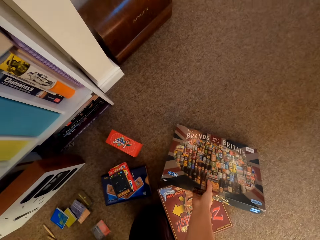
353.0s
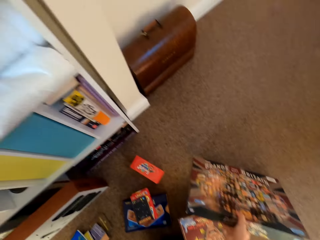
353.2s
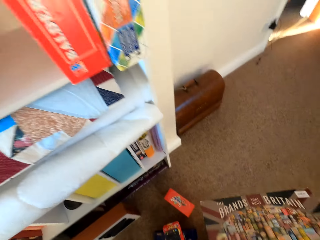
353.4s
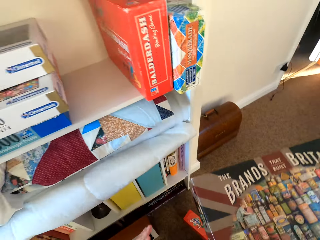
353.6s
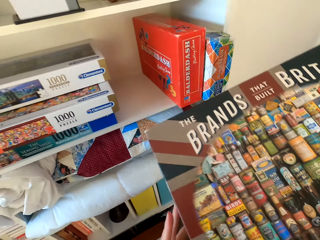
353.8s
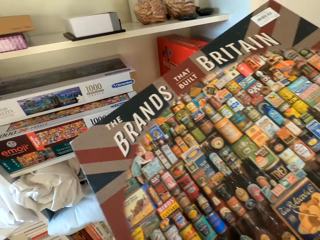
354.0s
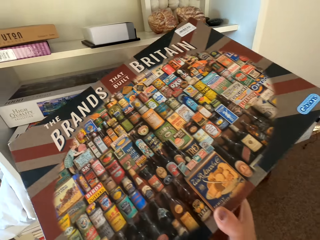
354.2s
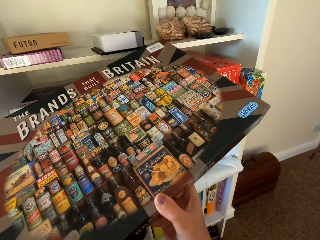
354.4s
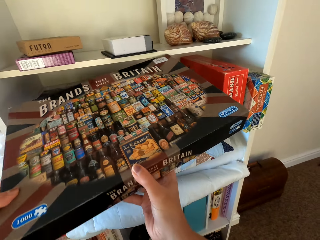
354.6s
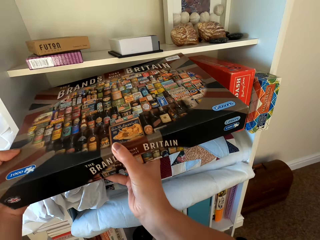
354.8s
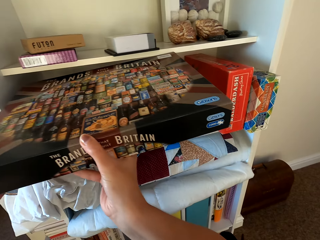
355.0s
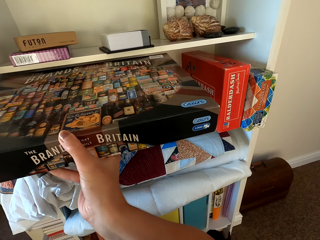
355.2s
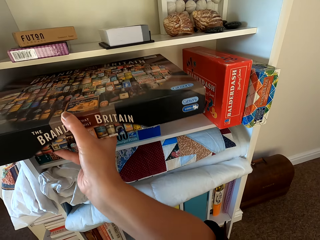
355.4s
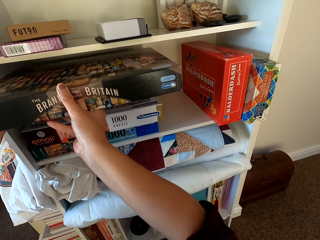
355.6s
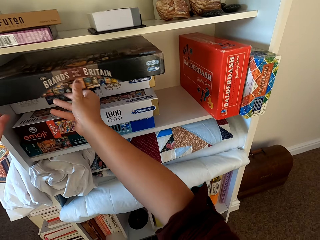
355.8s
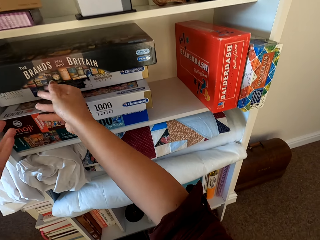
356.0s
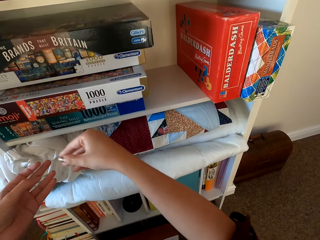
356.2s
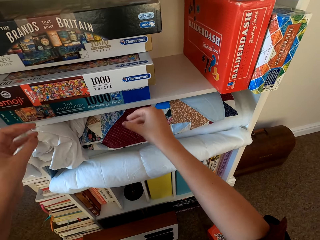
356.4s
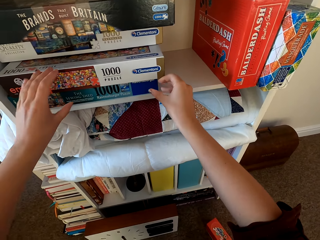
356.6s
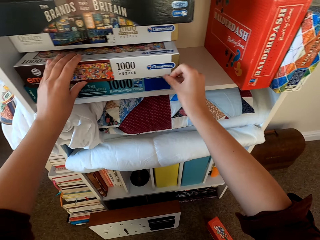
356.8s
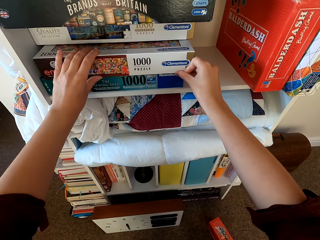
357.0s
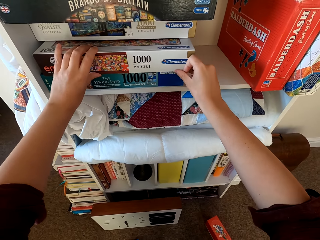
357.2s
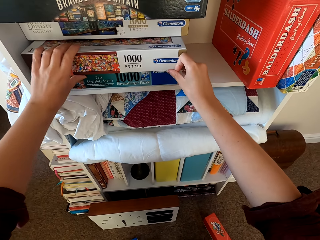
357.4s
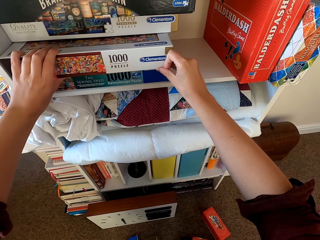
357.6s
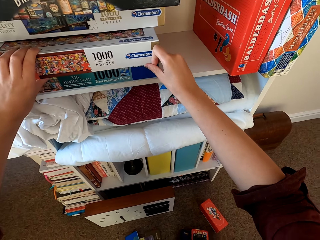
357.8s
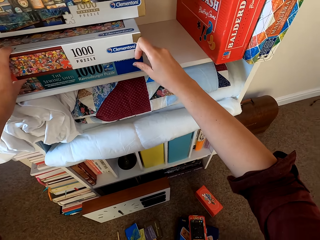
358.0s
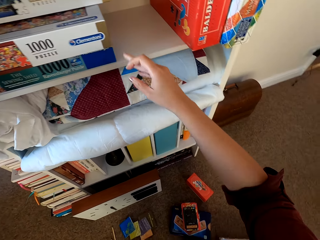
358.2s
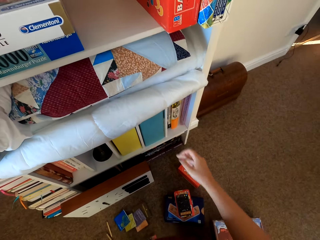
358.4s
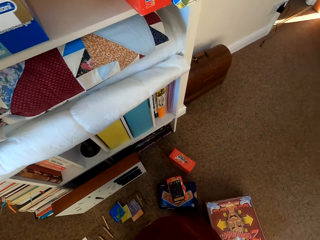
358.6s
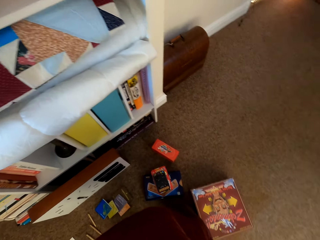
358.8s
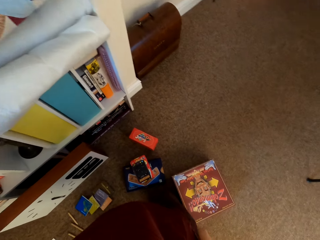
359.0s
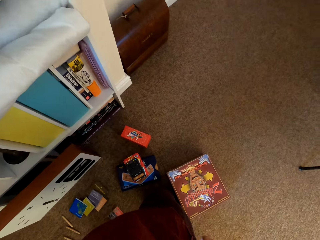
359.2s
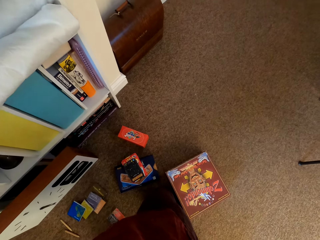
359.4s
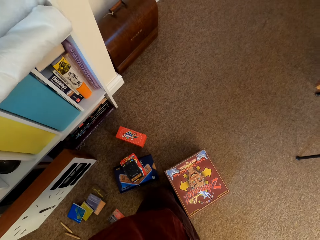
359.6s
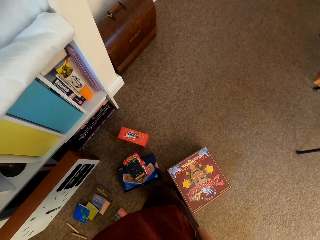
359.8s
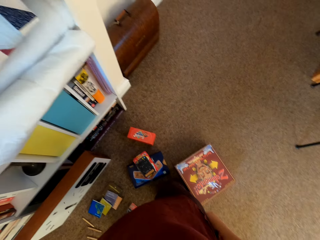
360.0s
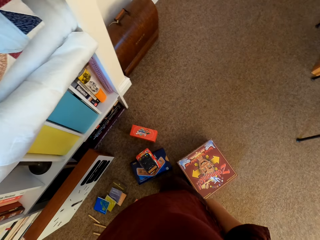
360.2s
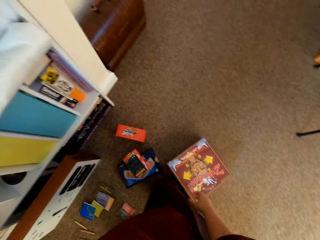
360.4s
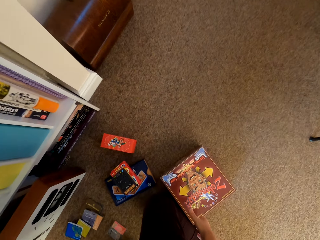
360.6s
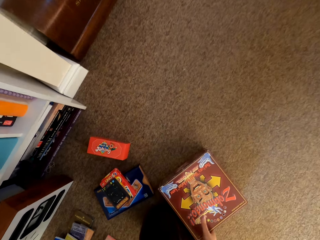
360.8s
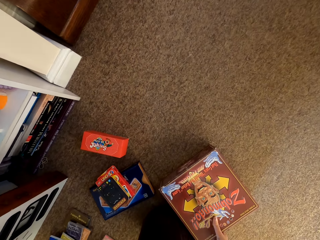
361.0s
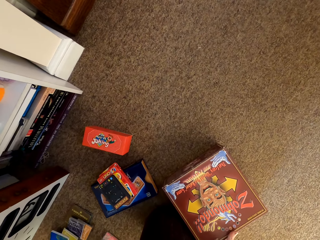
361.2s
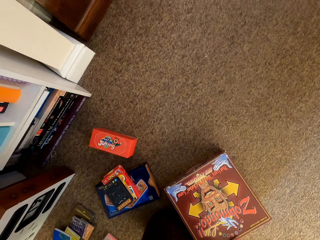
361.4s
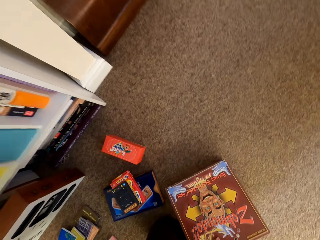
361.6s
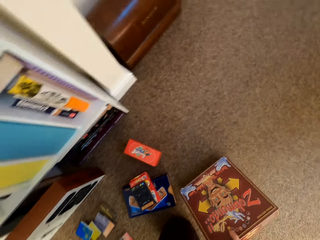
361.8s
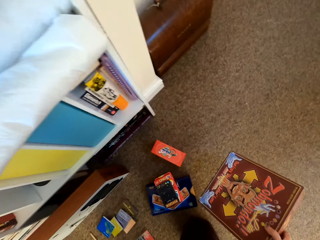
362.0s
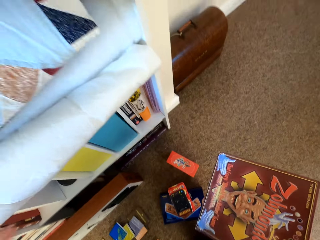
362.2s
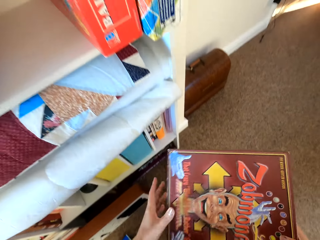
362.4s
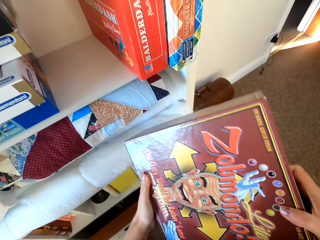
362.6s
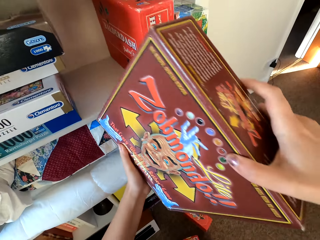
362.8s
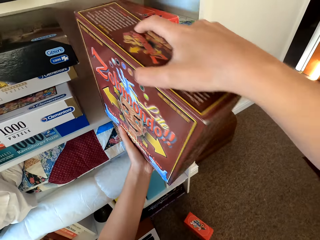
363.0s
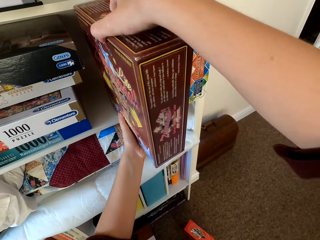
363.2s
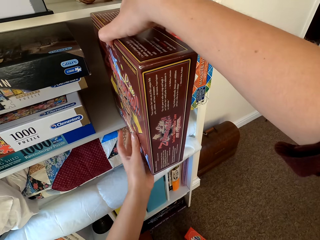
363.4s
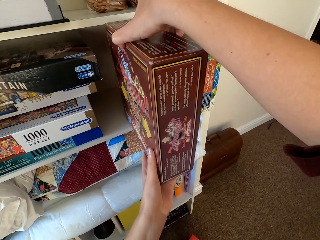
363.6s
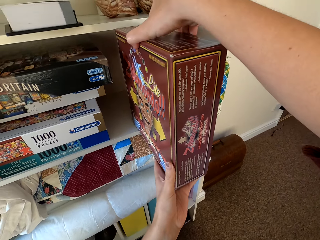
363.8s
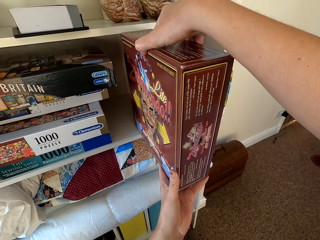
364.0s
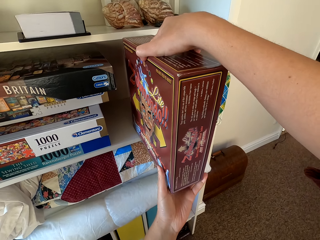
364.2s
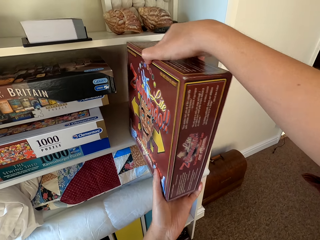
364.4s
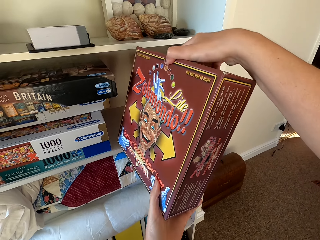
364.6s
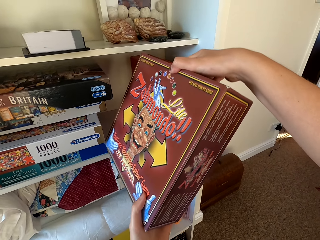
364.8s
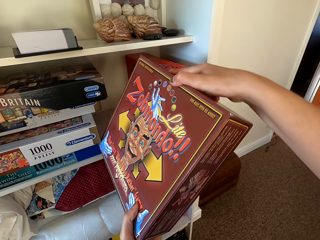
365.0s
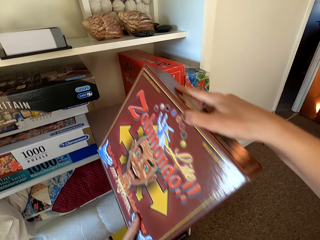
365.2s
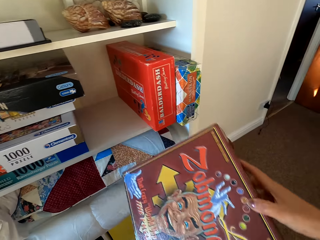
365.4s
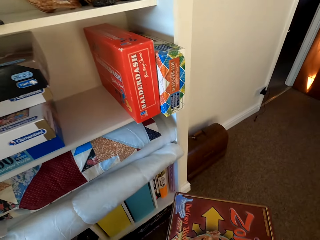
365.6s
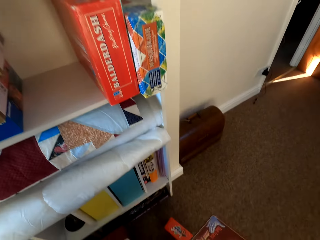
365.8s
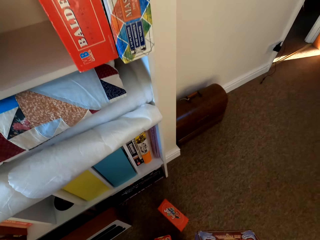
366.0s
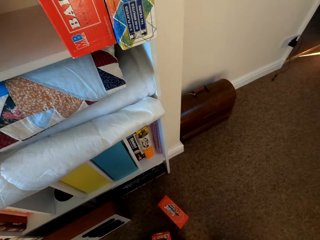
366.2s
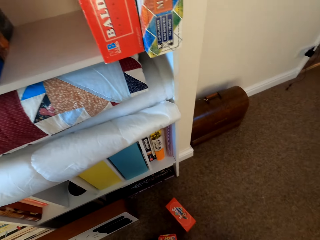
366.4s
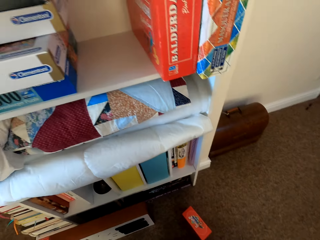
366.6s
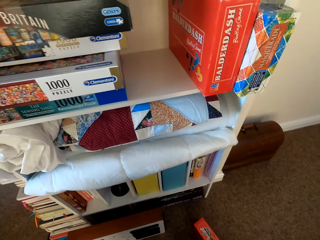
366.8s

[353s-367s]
The camera wearer picks a box from the floor. They put the box on the shelf. They pick the box from the floor. They put the box on the shelf.

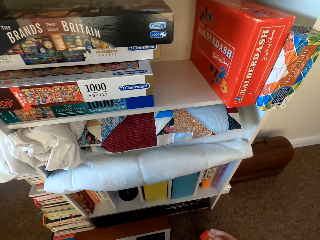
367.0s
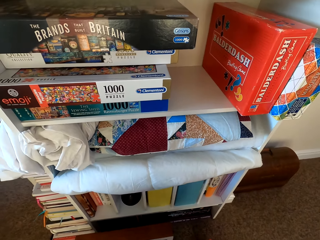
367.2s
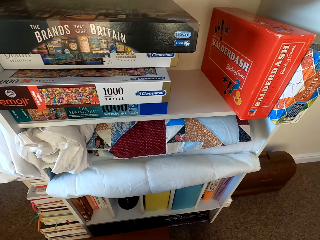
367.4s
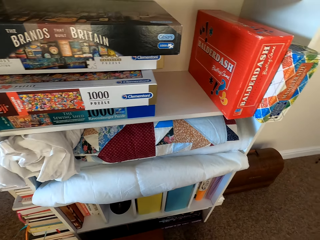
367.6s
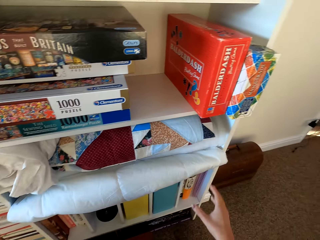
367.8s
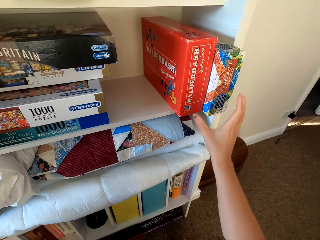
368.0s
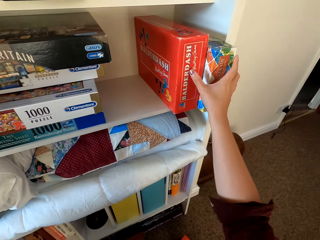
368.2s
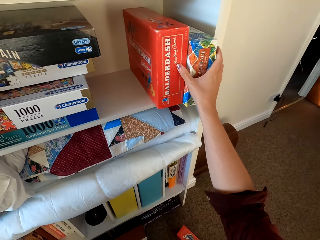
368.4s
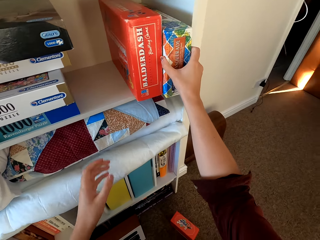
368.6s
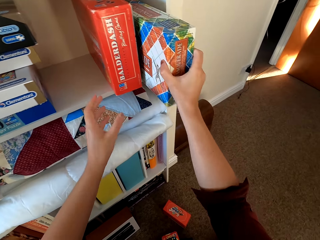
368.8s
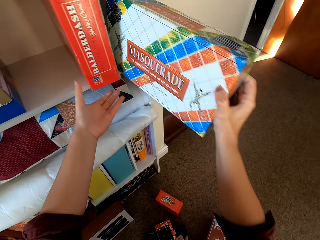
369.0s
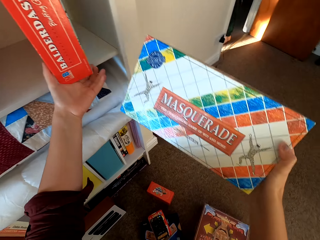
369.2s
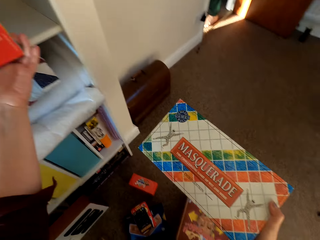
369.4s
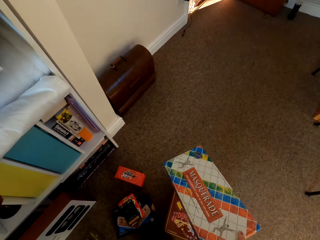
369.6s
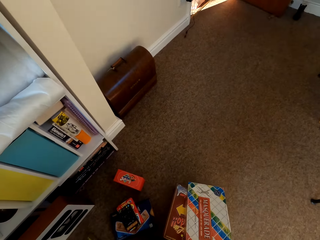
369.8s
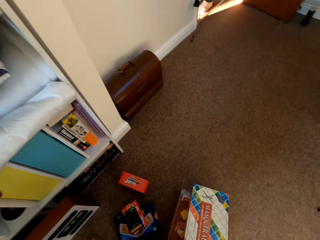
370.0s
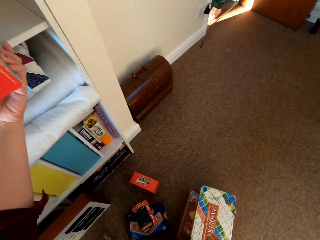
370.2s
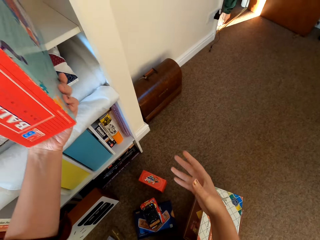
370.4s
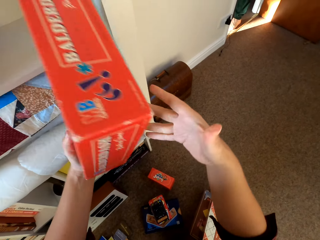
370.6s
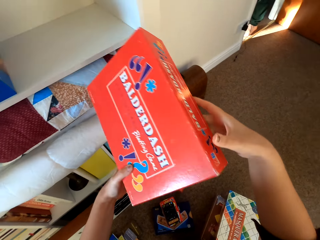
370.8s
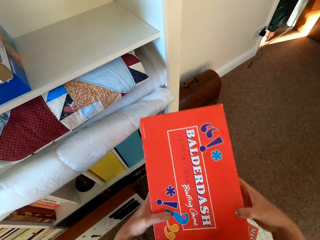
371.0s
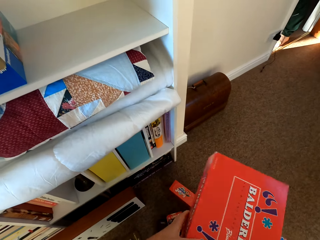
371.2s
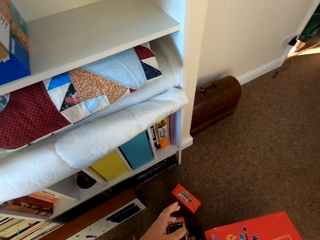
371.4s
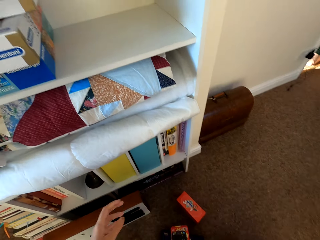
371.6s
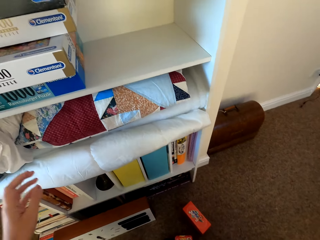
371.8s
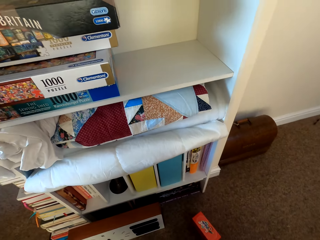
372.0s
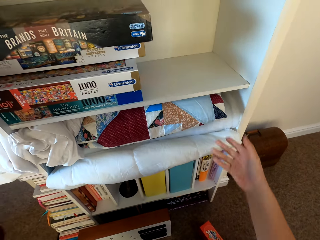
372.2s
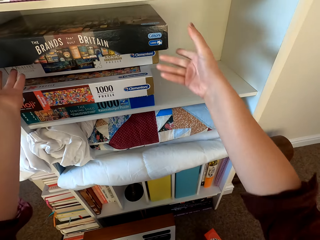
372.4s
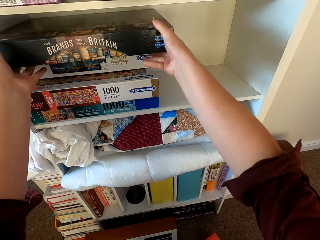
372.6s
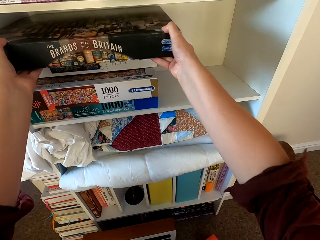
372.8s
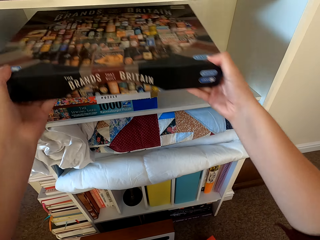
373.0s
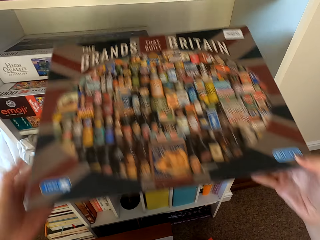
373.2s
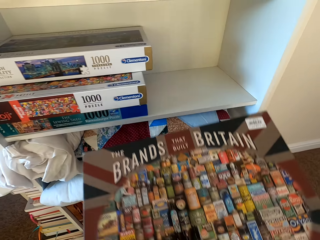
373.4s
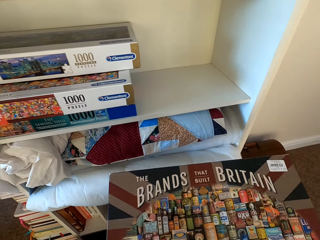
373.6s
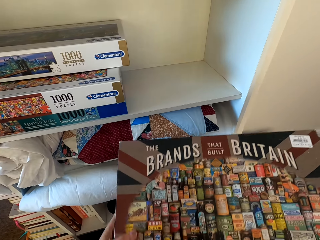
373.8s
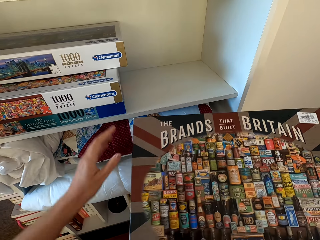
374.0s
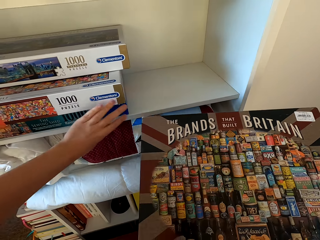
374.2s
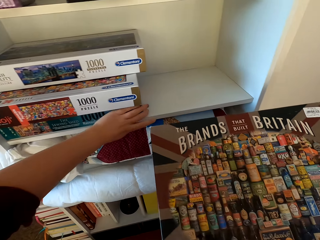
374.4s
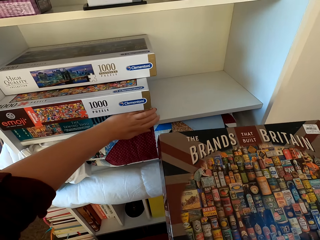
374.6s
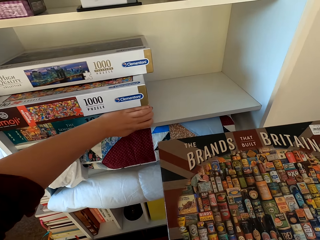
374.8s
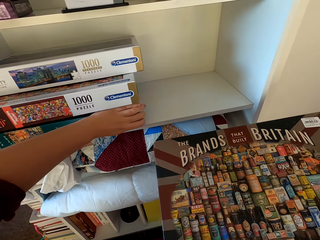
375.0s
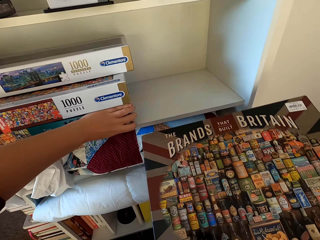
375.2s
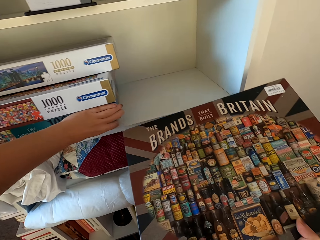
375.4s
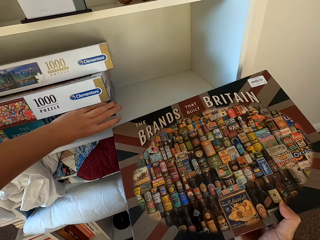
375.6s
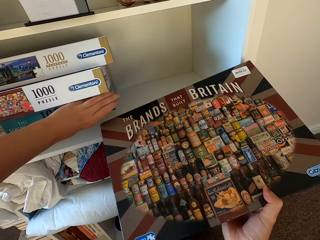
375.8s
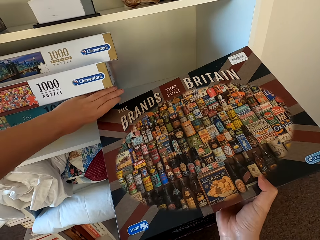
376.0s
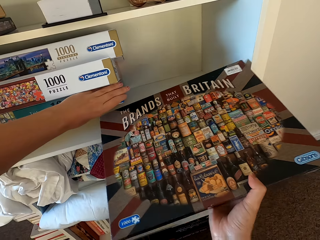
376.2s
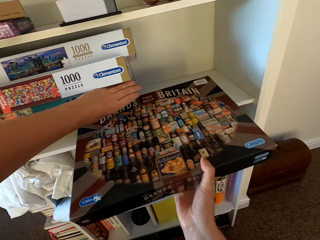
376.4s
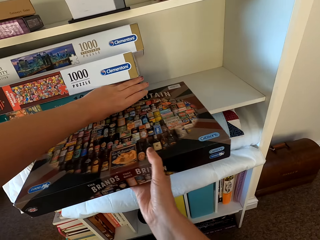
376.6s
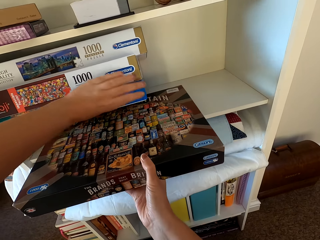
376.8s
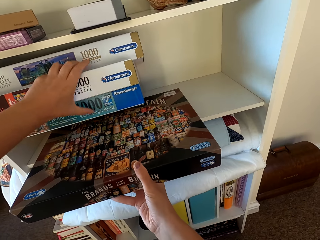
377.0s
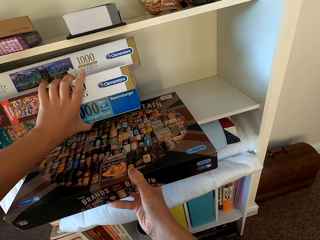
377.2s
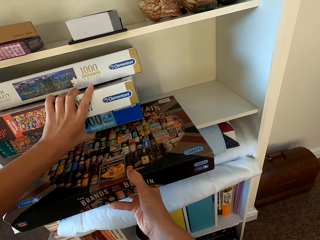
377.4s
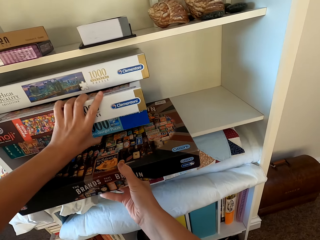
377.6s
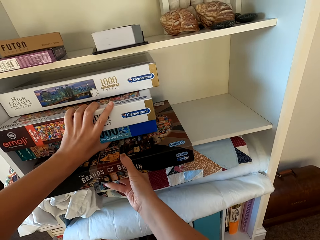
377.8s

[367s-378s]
The camera wearer picks boxes from the shelf. They put a box on the floor. They arrange the boxes on the shelf.
